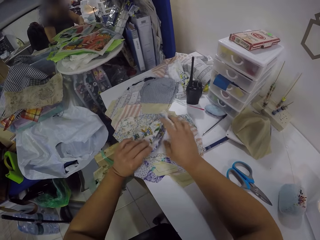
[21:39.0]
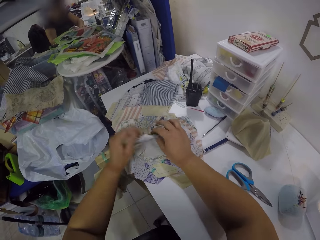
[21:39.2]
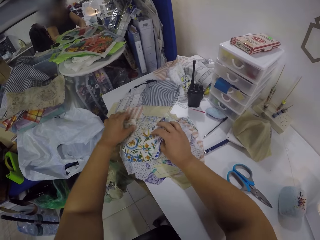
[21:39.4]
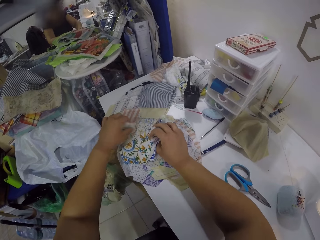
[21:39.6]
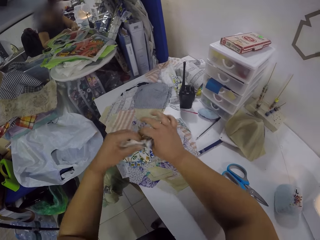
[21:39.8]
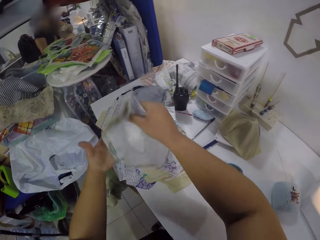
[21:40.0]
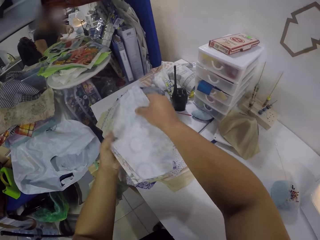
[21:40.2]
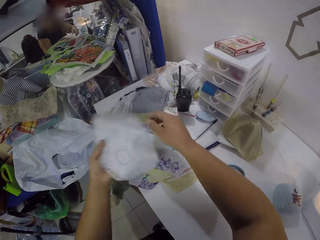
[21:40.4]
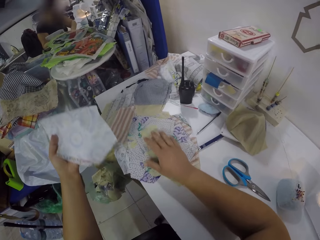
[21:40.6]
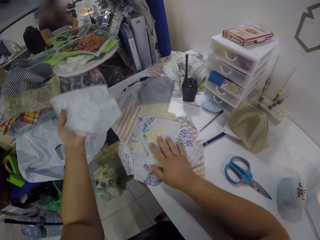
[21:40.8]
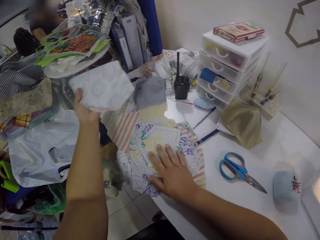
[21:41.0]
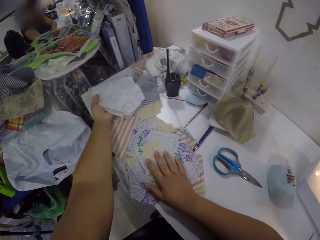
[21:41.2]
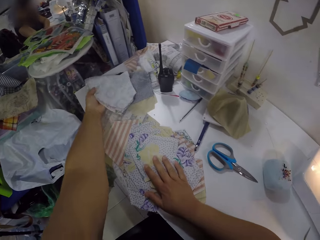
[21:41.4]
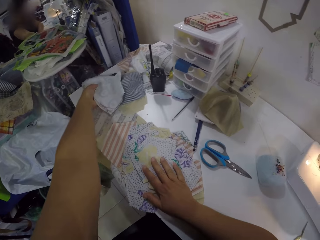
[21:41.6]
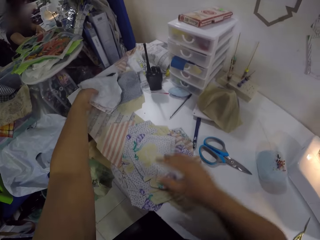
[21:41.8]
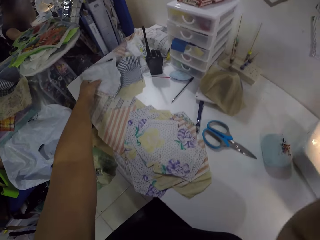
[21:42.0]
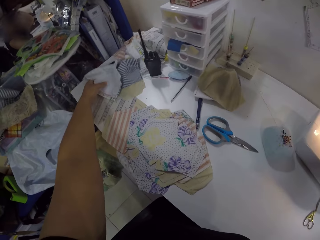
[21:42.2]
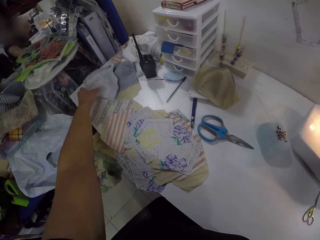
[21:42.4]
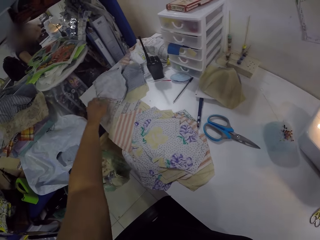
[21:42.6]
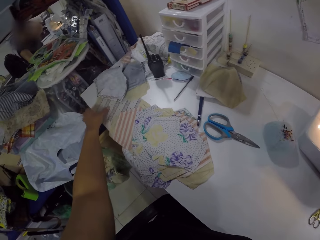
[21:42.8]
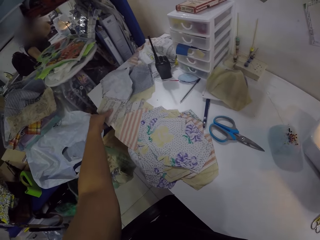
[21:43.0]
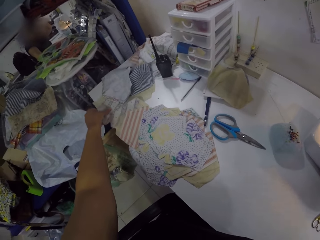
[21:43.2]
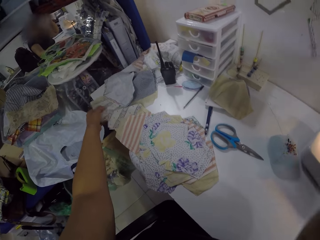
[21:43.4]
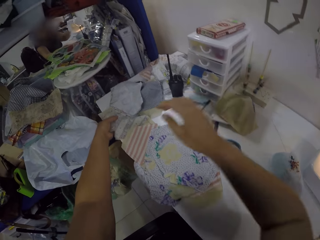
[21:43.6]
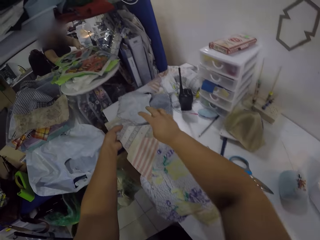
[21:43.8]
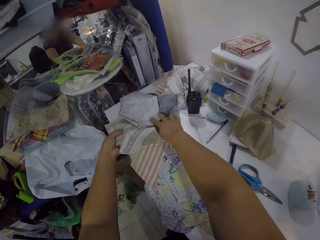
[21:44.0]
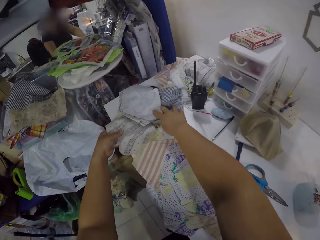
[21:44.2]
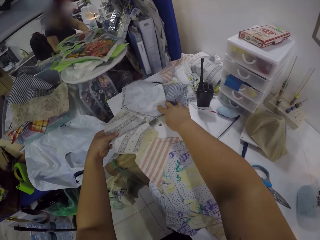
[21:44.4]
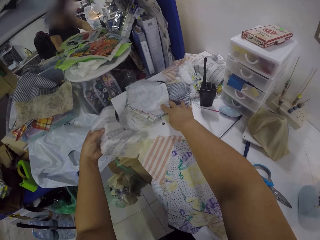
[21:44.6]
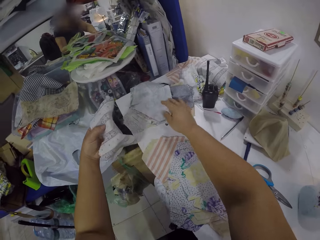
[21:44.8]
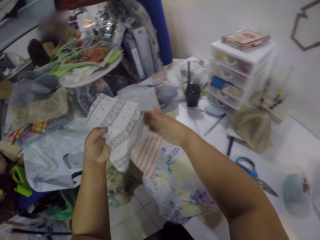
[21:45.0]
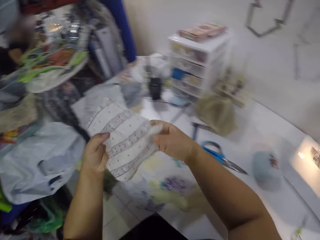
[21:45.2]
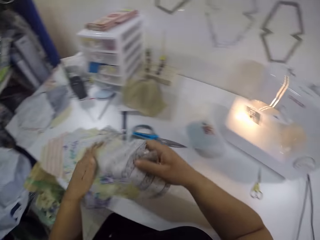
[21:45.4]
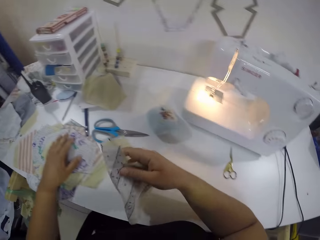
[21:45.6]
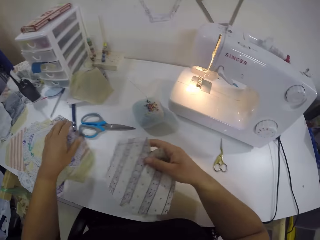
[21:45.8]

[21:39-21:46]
The camera wearer raises the pieces of cloth on the table with her left hand. She holds the pieces of cloth on the table with her right hand. She raises the pieces of cloth on the table with her left hand. She holds the pieces of cloth on the table with her right hand. She moves the pieces of cloth to her left hand. She moves the pile of pieces of cloth on the table with her right hand. She drops the pieces of cloth on the table with her left hand. She holds two pieces of cloth on the table with her left hand. She holds the pieces of cloth on the table with her right hand. She pulls out the pieces of cloth from the table with her left hand. She moves the pieces of cloth to her right hand.

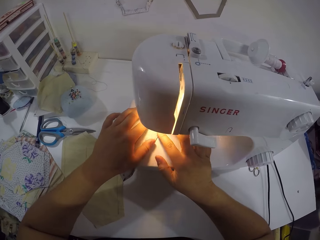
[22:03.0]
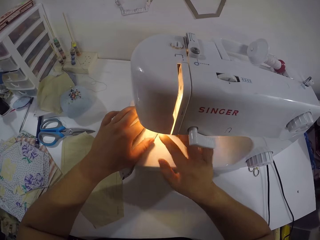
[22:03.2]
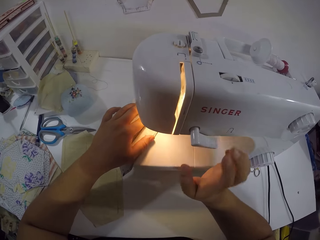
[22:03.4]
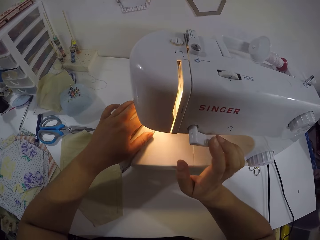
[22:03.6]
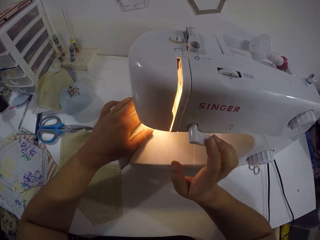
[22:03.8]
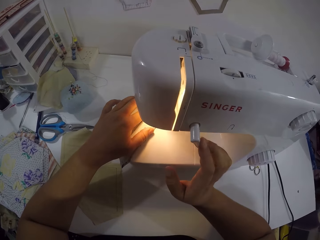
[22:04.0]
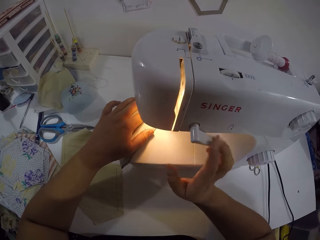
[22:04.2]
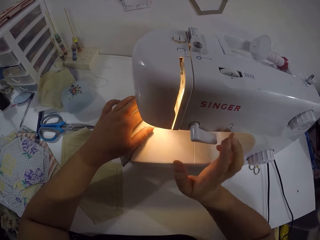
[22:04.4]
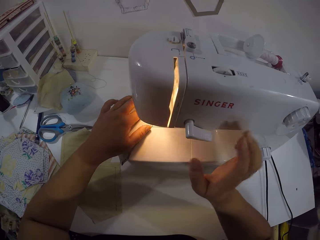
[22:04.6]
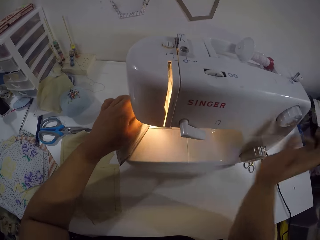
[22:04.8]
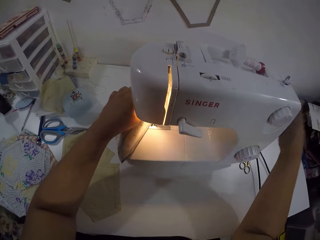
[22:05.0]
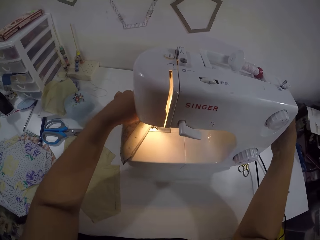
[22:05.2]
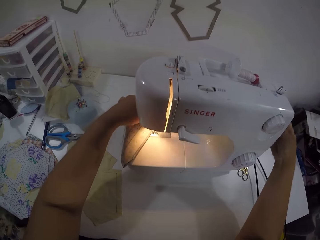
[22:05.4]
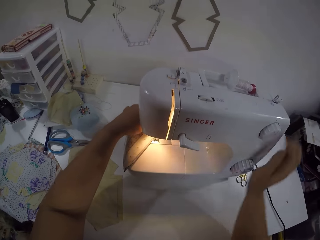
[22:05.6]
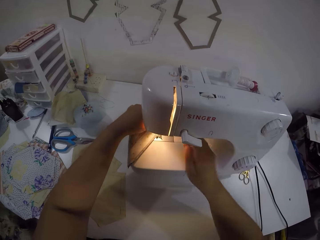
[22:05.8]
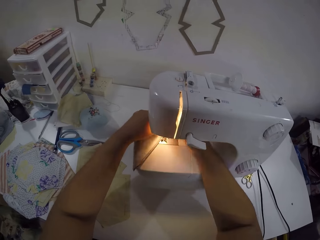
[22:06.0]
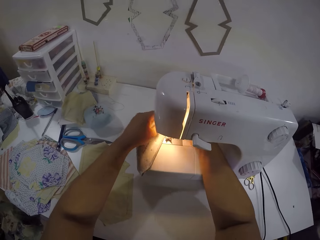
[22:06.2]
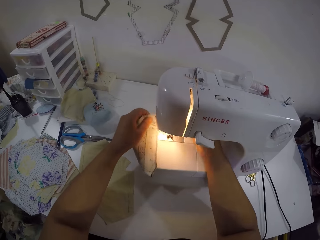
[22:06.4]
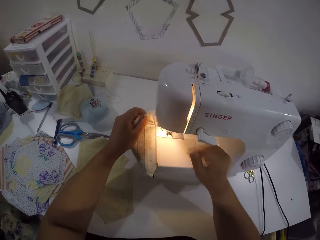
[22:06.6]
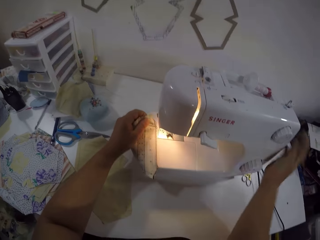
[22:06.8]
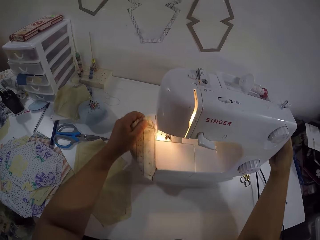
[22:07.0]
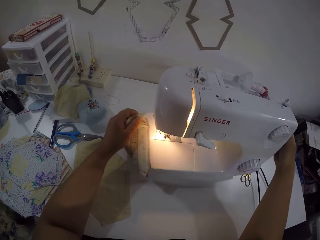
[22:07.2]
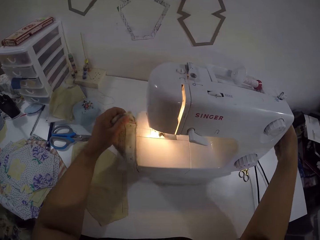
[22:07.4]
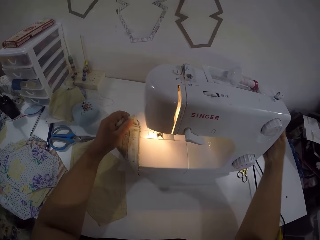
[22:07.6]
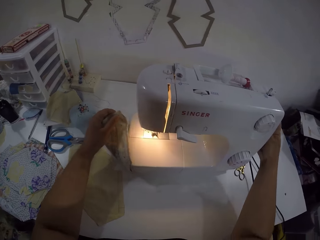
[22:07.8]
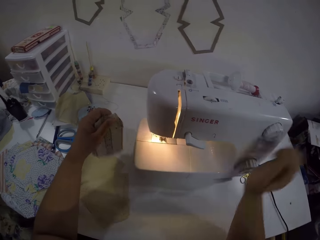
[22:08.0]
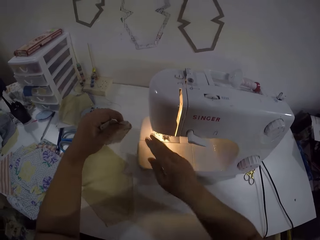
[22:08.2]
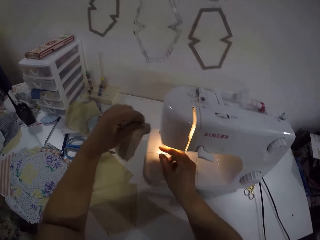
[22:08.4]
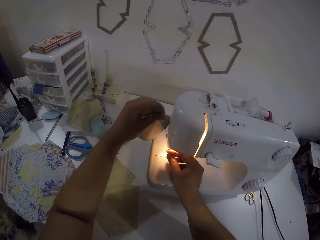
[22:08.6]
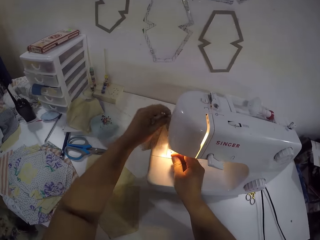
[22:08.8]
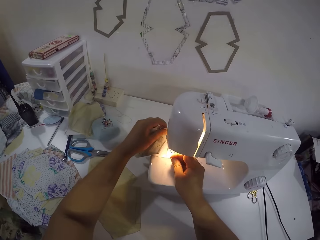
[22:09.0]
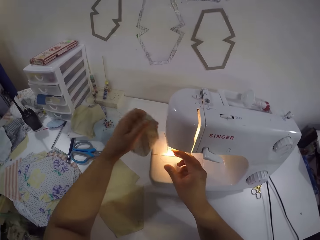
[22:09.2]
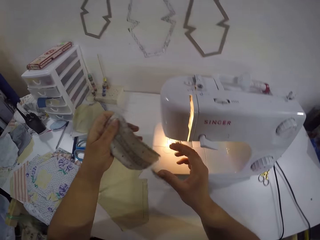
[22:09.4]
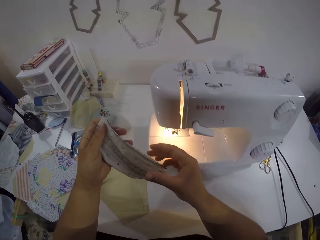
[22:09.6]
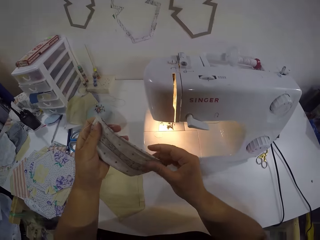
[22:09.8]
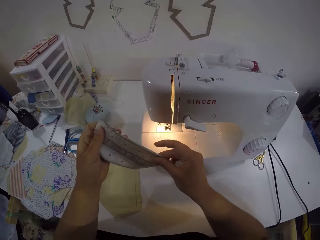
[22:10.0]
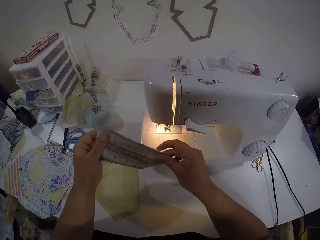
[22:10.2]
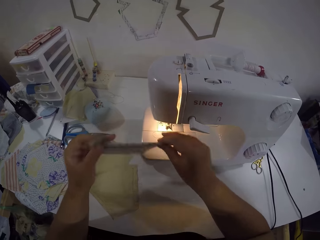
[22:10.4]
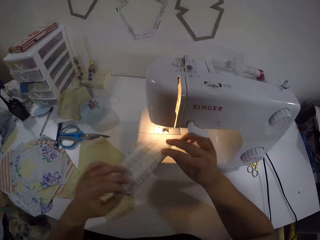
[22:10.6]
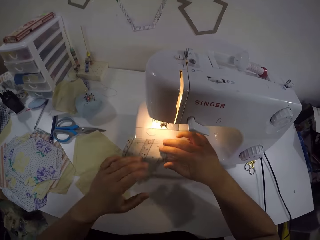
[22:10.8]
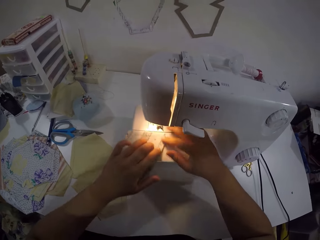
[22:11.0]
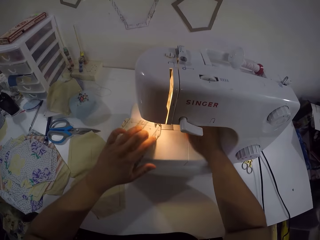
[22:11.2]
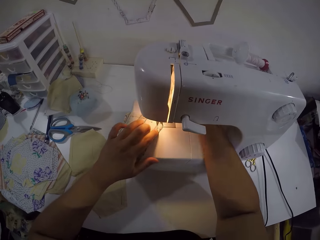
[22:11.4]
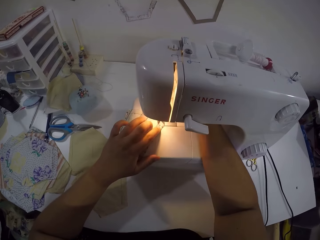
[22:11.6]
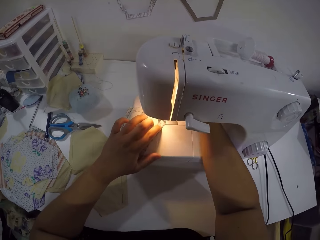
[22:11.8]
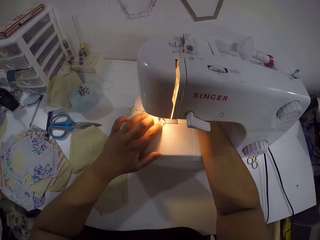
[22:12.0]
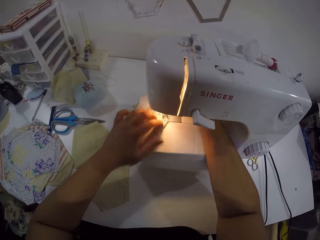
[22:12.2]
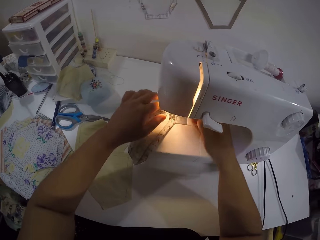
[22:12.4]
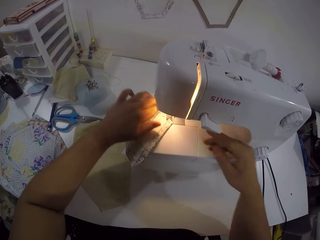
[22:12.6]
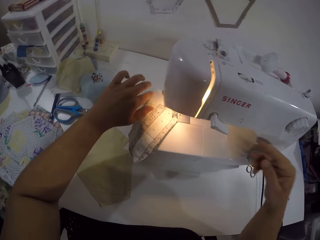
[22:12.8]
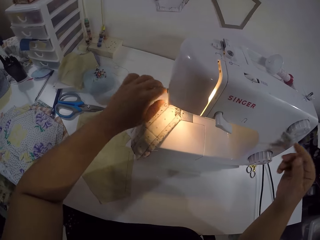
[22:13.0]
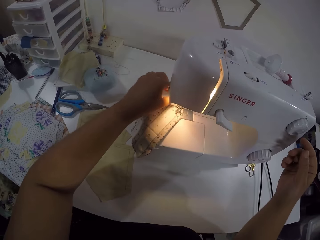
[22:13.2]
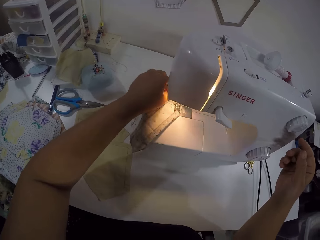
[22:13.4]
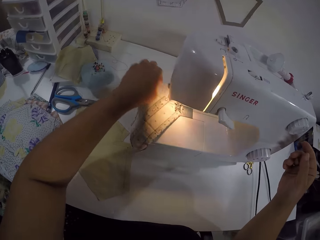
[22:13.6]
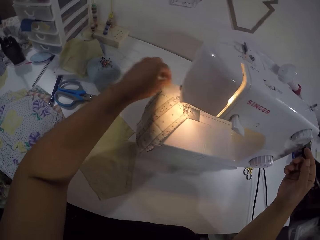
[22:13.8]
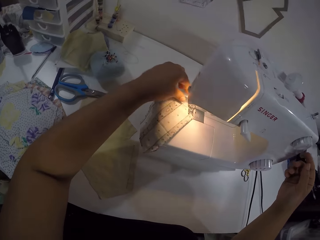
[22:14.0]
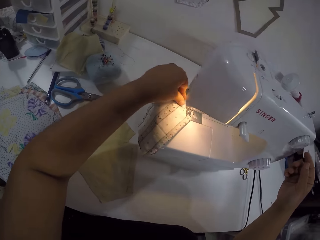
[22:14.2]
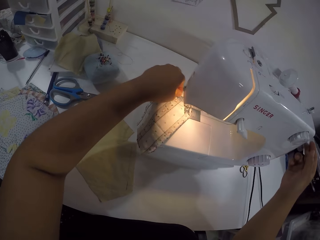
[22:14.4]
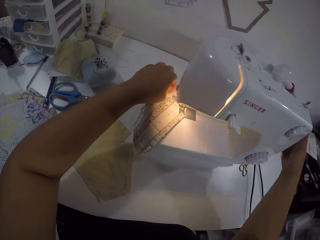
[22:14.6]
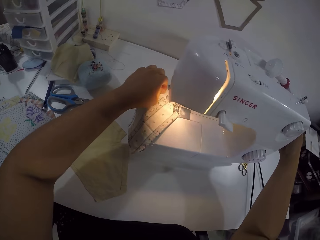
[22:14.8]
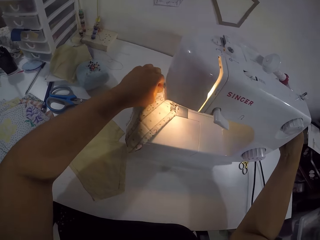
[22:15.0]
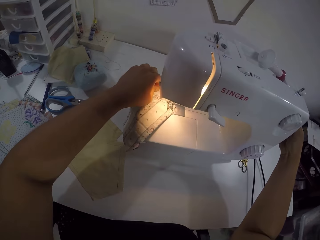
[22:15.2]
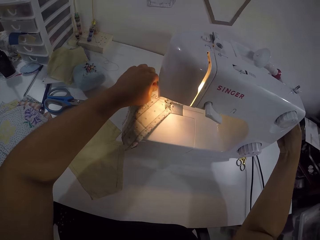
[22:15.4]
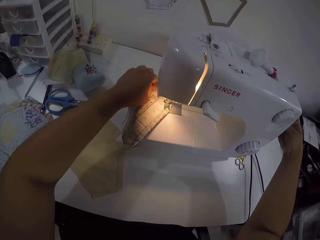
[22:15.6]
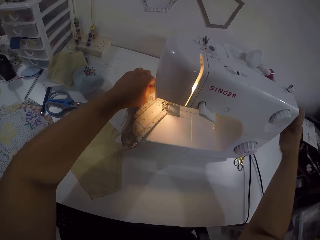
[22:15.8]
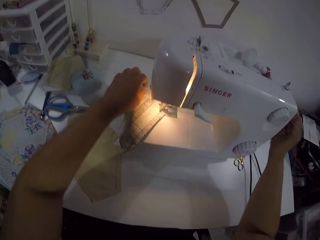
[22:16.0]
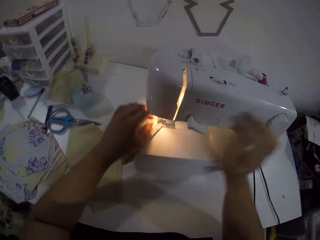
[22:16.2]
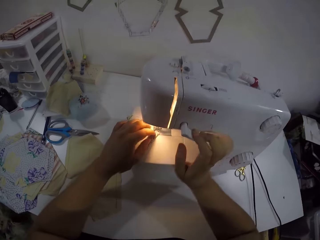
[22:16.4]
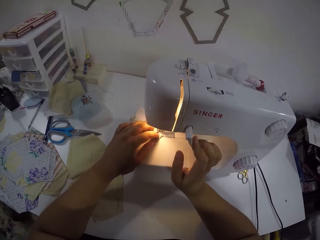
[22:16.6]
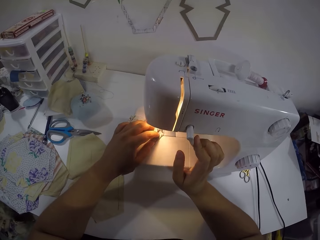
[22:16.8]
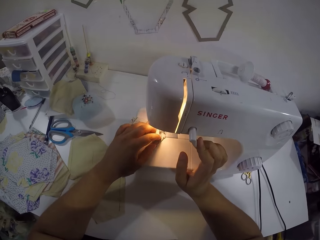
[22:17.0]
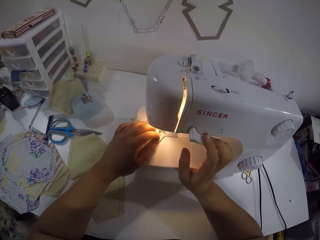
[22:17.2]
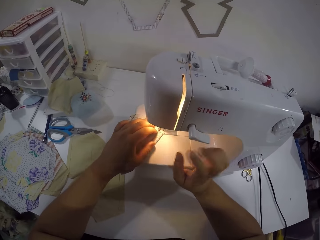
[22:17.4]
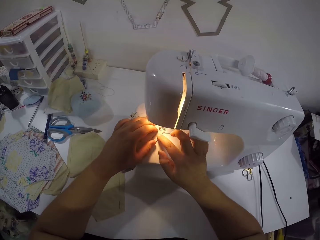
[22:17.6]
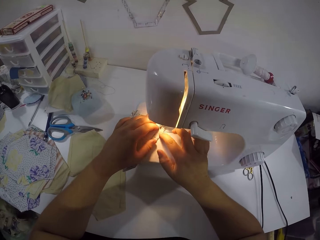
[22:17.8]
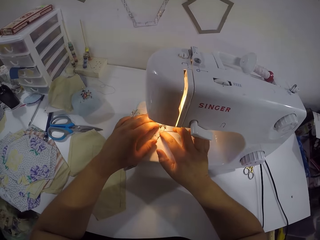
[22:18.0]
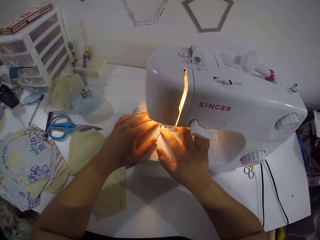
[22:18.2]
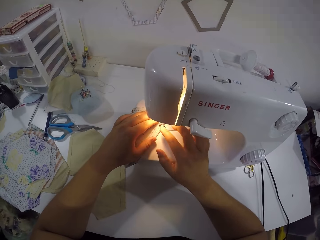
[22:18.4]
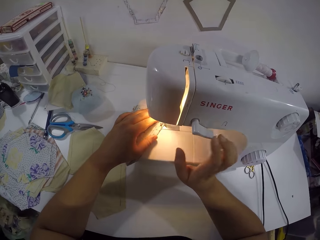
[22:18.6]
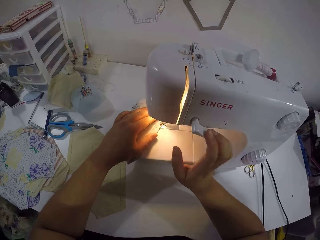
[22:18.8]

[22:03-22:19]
The camera wearer holds the cloth with both hands. She pulls the lever on the sewing machine with her right hand. She touches the side of the sewing machine with her right hand. She puts her right hand under the sewing machine. She touches the side of the sewing machine with her right hand. She removes the cloth from the sewing machine with her left hand. She holds the thread with her right hand. She moves the fabric. She holds the cloth with both hands. She turns the cloth with both hands. She places the cloth on the sewing machine with both hands. She puts her right hand under the sewing machine. She sews the fabric. She moves her left hand on the cloth. She moves the thread. She touches the side of the sewing machine with her right hand. She pulls the lever on the sewing machine with her right hand. She sews the cloth with the sewing machine. She holds the cloth with both hands.
